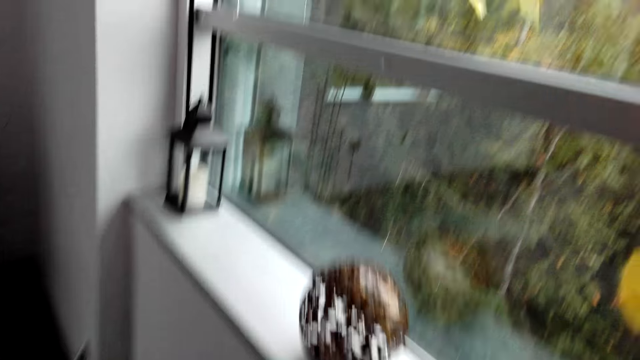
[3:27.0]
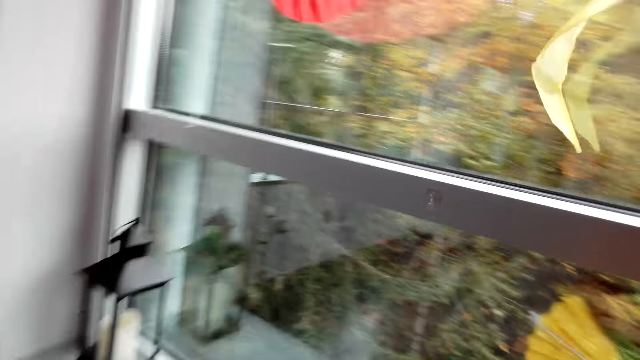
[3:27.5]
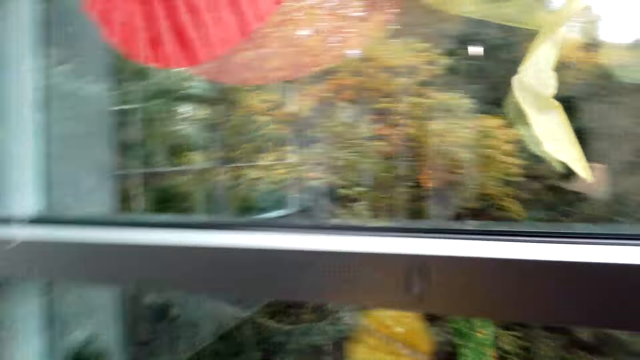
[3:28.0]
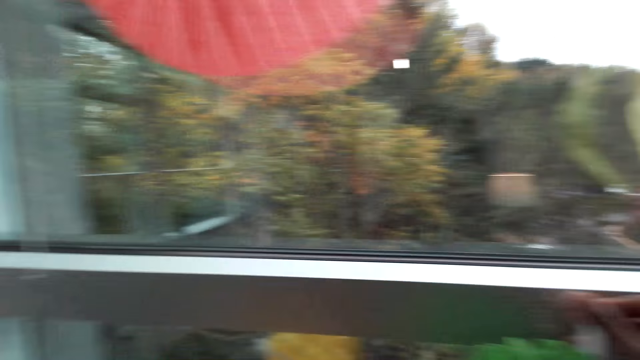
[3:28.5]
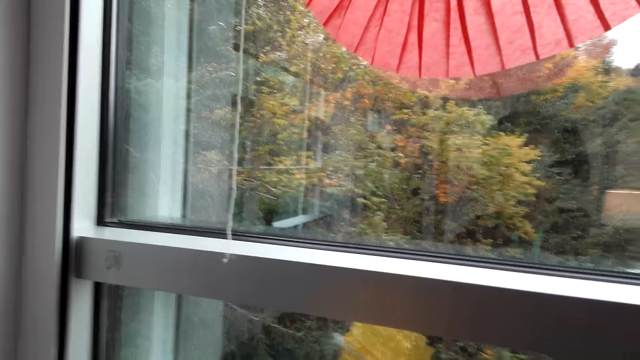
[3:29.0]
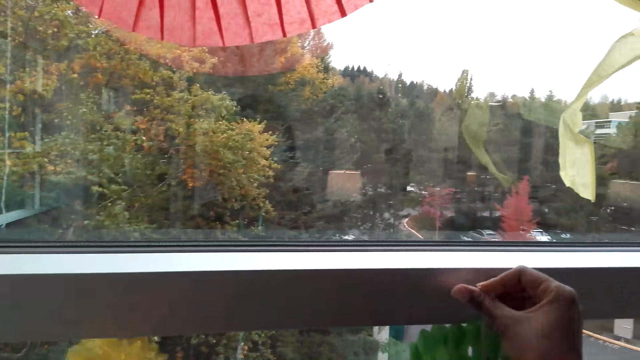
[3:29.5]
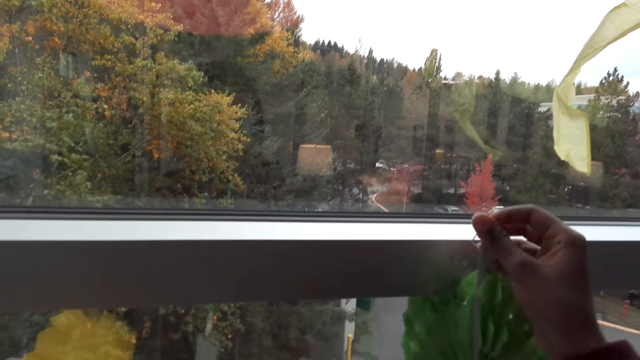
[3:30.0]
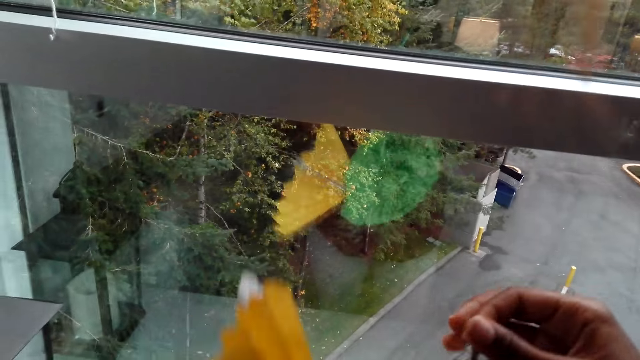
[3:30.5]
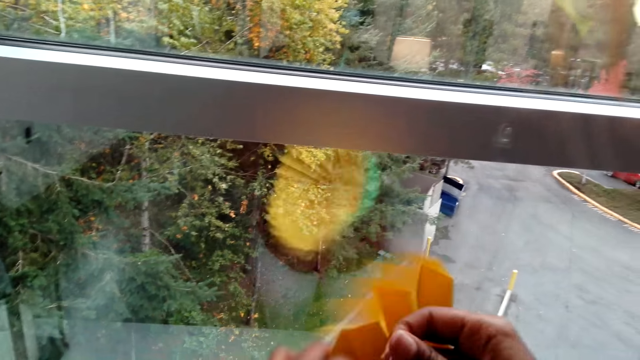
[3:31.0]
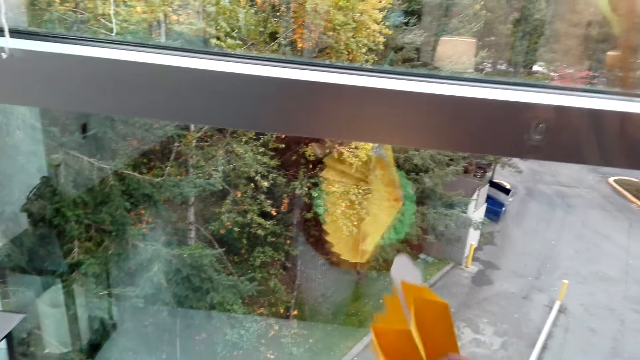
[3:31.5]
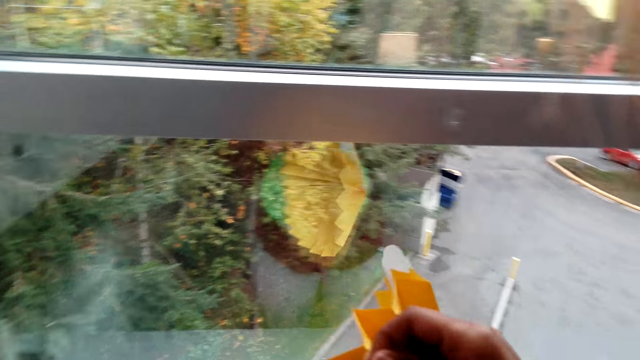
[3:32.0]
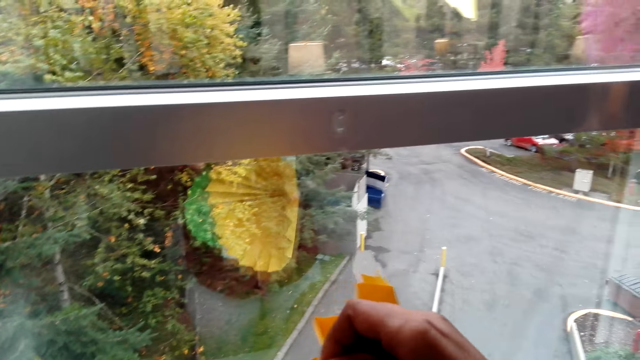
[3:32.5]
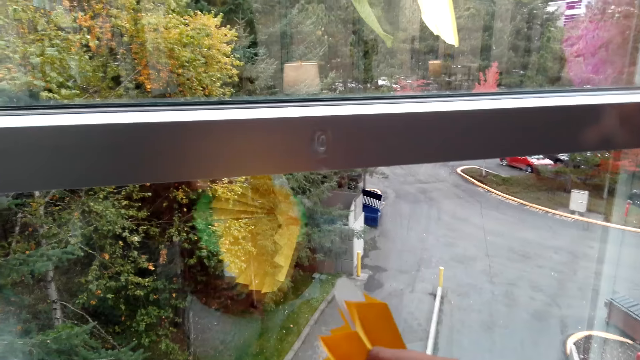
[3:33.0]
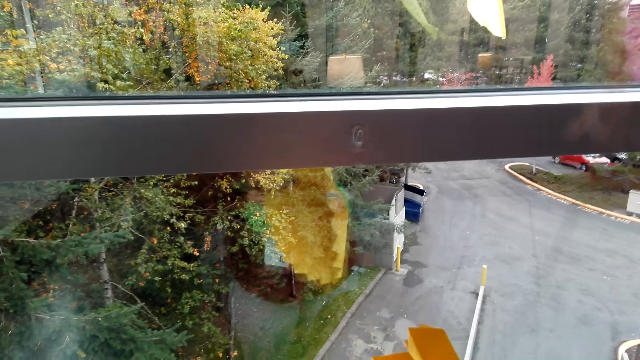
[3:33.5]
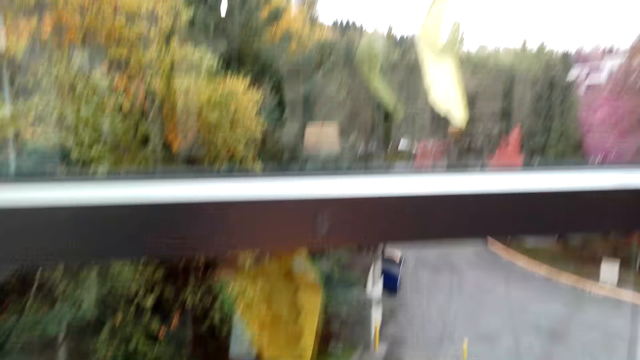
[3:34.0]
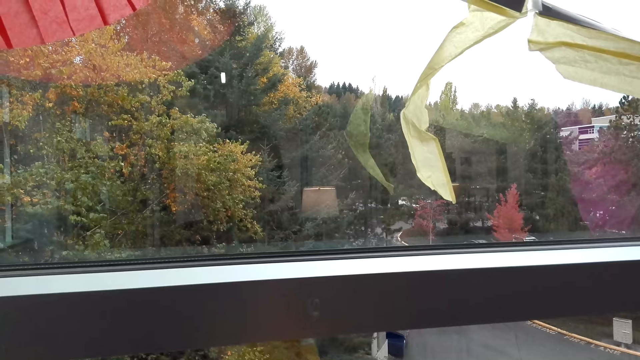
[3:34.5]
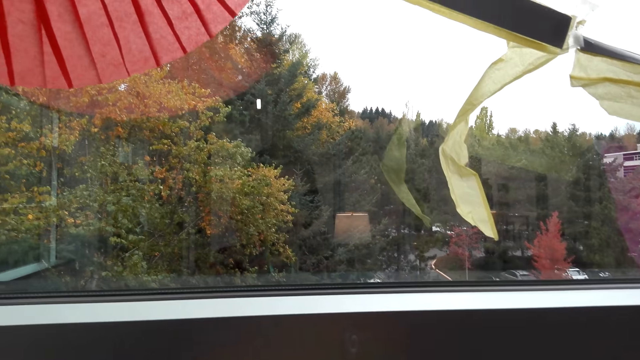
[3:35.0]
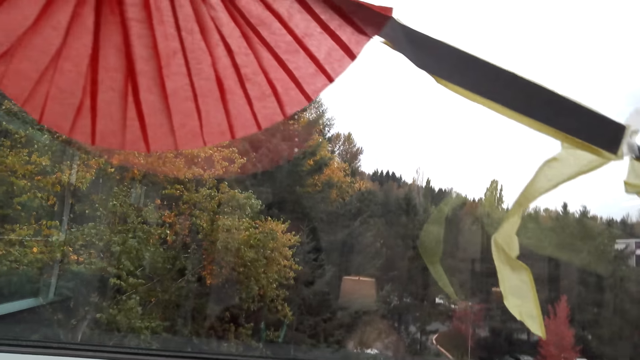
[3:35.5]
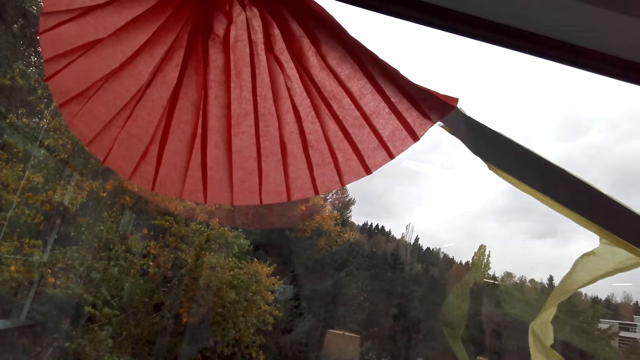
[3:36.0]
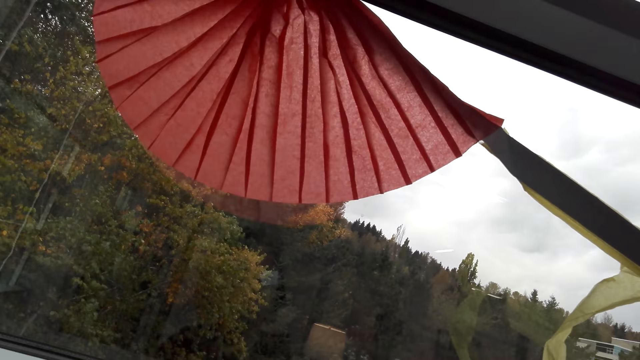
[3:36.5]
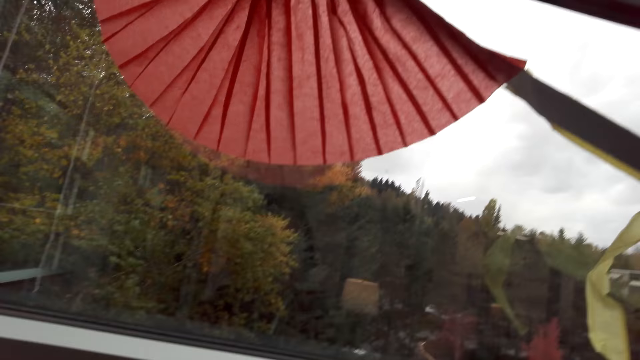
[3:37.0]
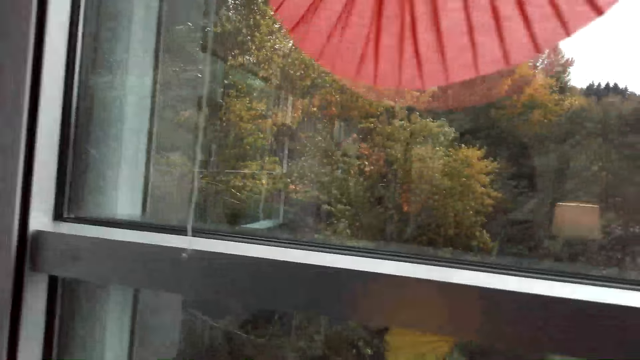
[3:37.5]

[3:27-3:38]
The camera wearer hangs the flower. He unhangs the decorating ribbon. He holds the flower in his hand. He adjusts the ribbon.

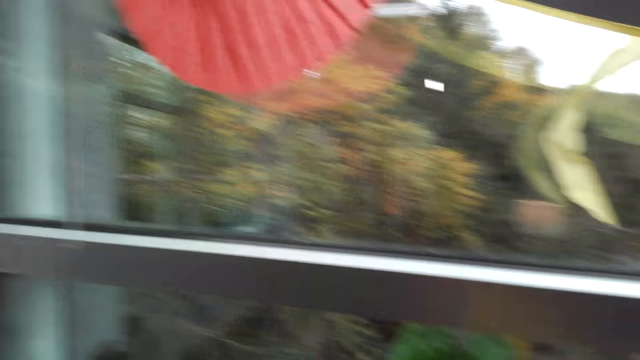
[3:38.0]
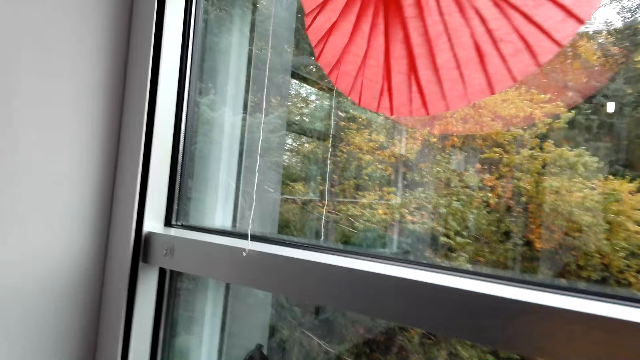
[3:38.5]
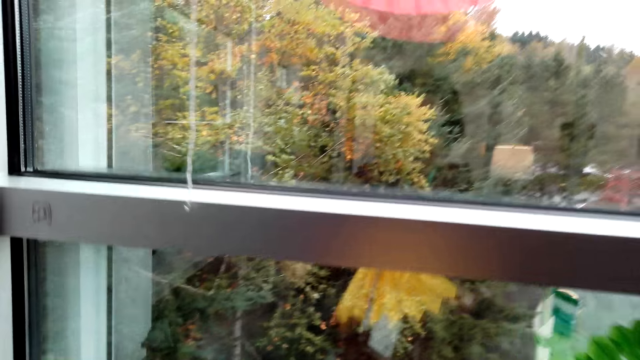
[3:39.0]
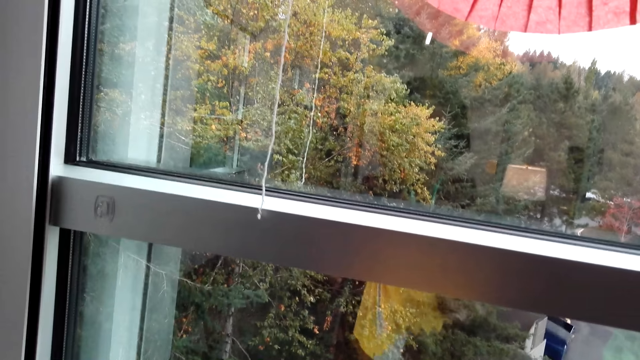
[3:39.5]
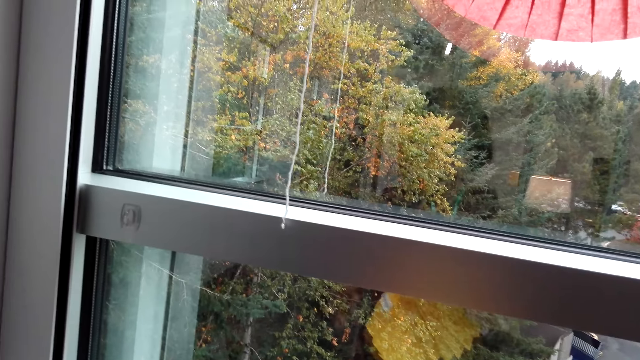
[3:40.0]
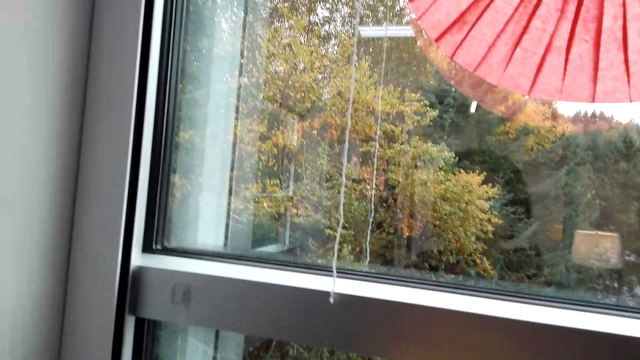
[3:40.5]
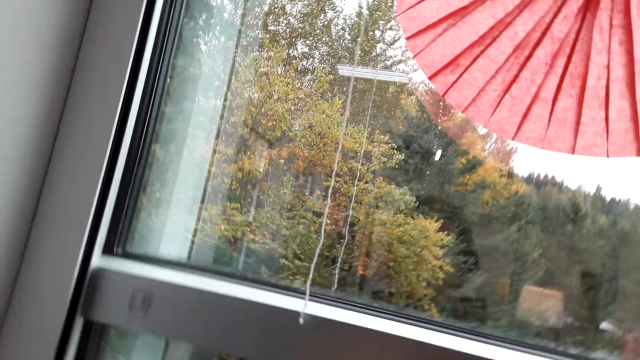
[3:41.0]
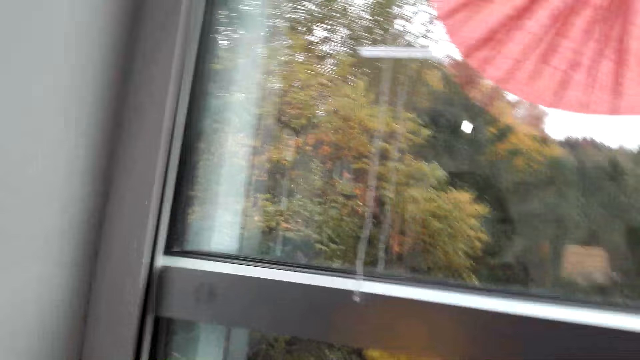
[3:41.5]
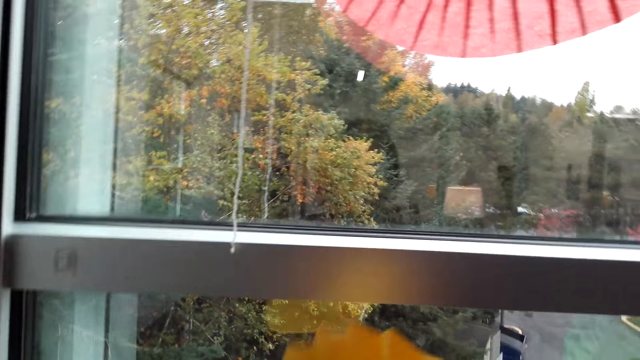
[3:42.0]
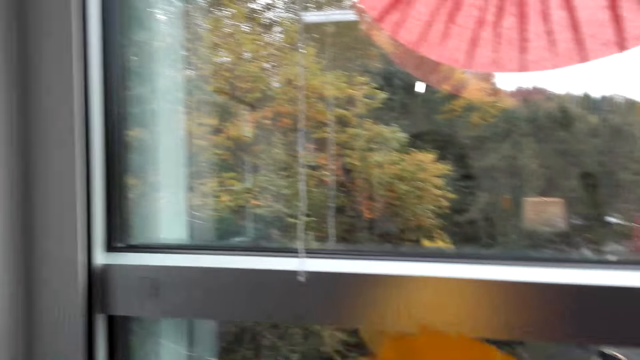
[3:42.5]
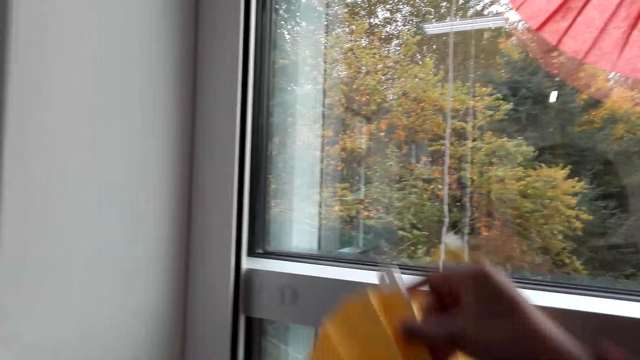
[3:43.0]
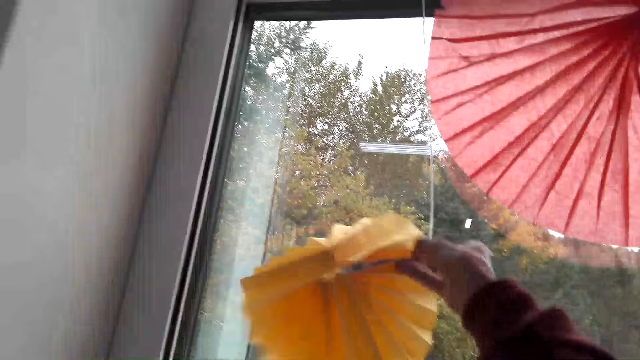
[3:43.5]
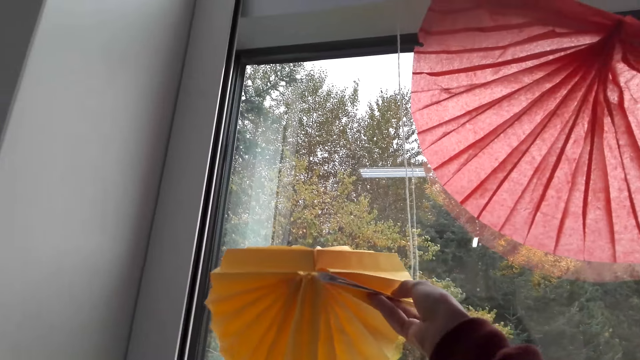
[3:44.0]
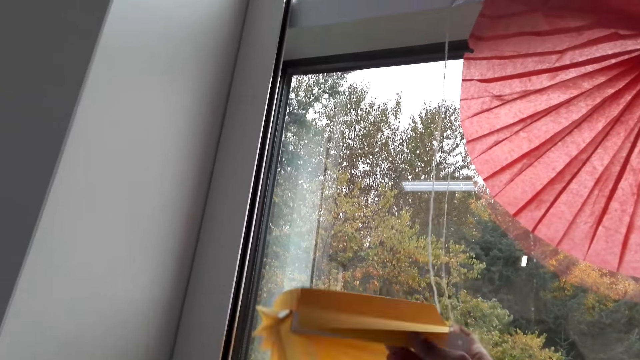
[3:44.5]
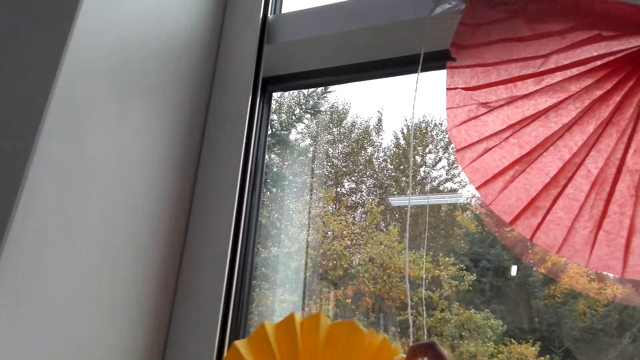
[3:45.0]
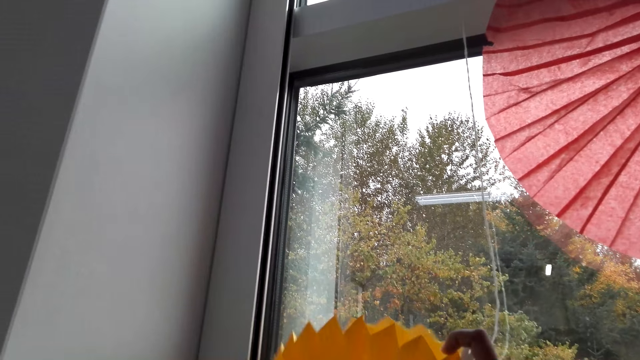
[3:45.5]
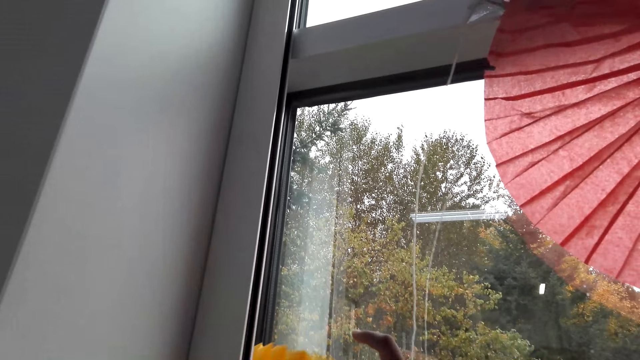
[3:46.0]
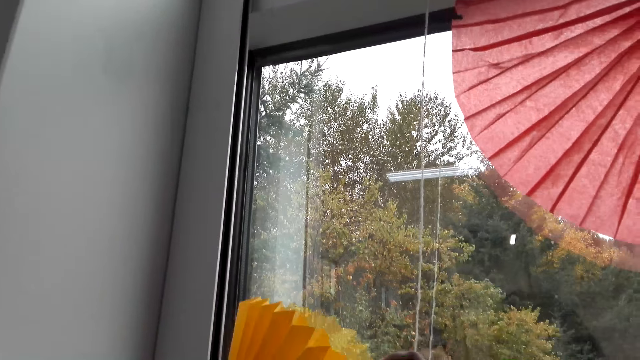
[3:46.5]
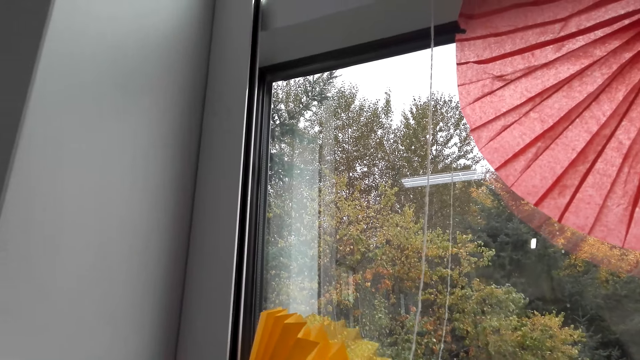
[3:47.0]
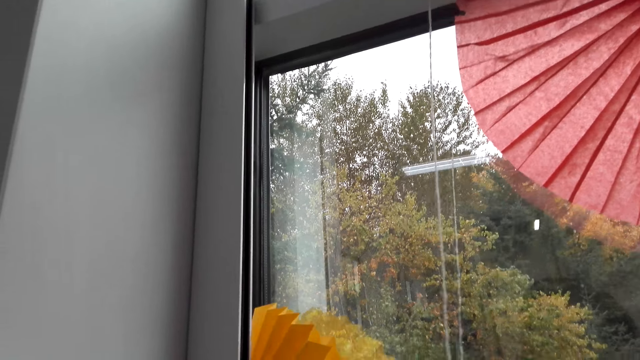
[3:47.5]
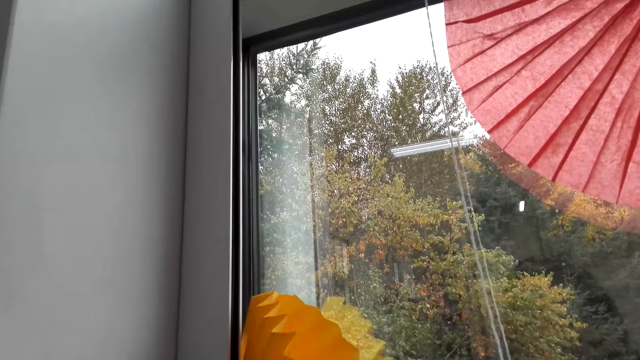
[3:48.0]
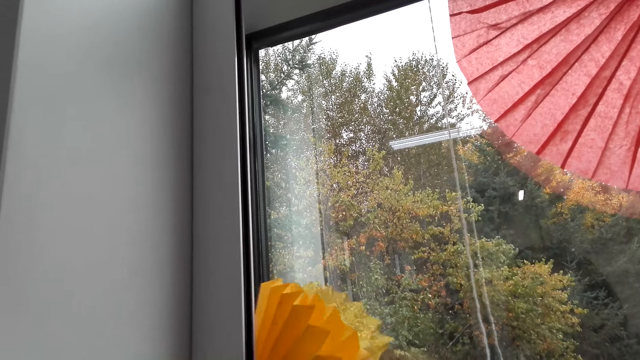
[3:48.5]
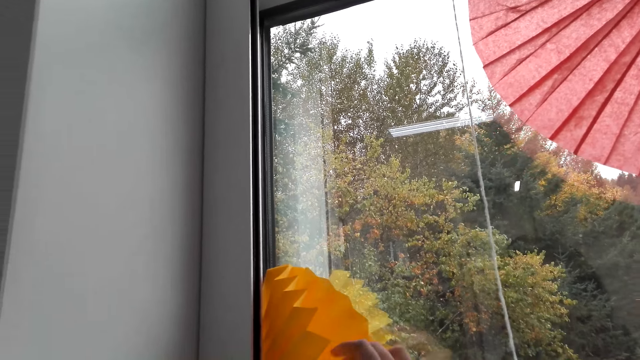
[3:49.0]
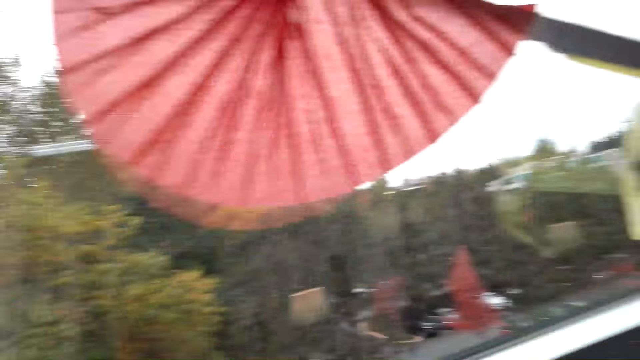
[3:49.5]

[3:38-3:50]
The camera wearer looks around. They move around. They fix the flower on the glass window.
